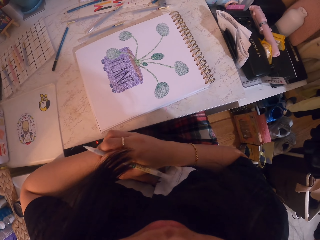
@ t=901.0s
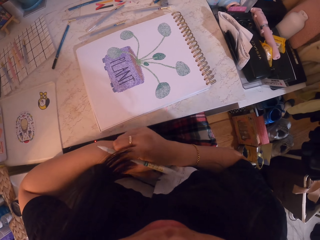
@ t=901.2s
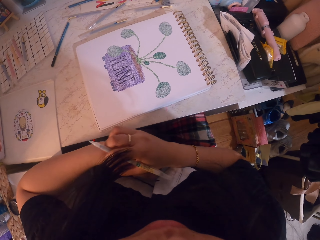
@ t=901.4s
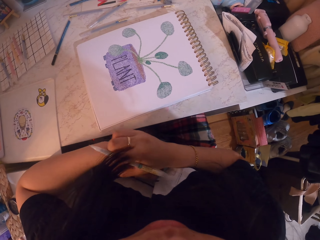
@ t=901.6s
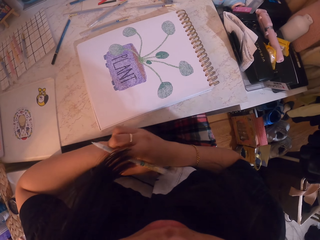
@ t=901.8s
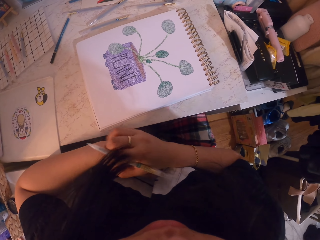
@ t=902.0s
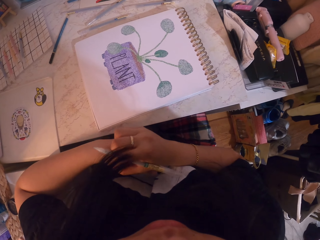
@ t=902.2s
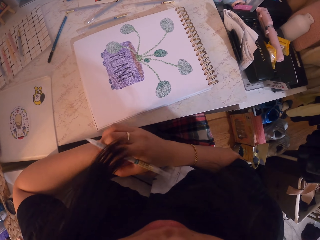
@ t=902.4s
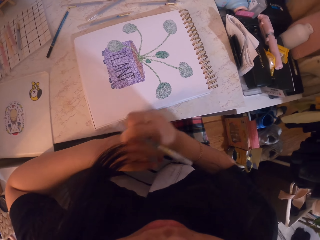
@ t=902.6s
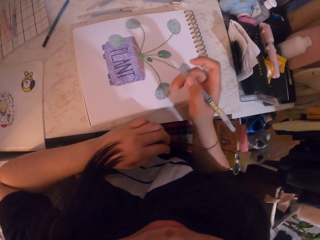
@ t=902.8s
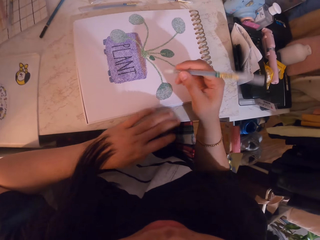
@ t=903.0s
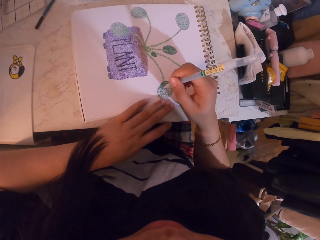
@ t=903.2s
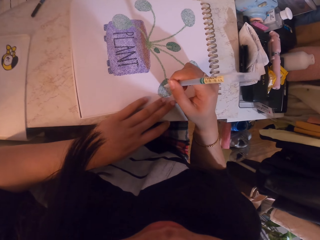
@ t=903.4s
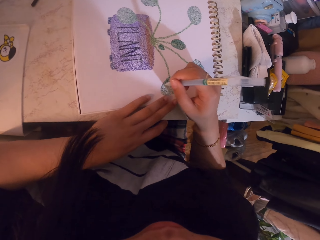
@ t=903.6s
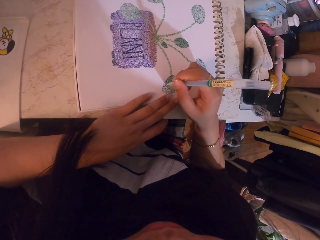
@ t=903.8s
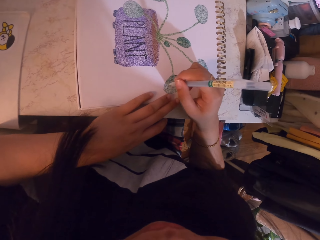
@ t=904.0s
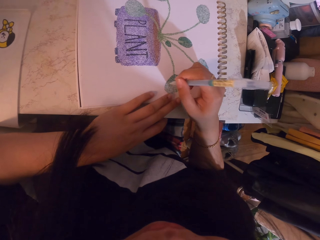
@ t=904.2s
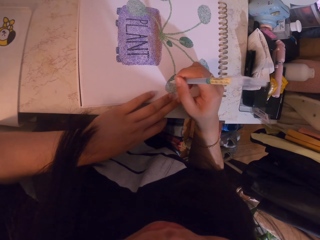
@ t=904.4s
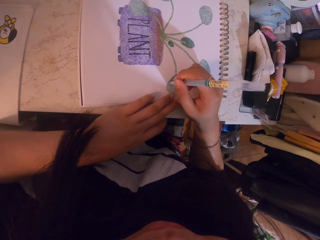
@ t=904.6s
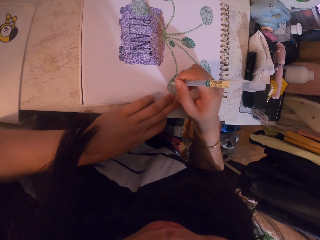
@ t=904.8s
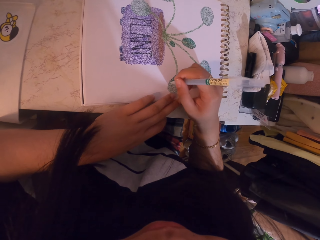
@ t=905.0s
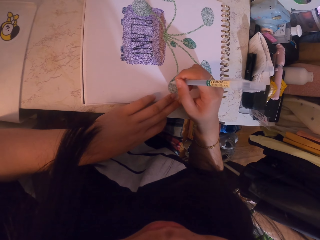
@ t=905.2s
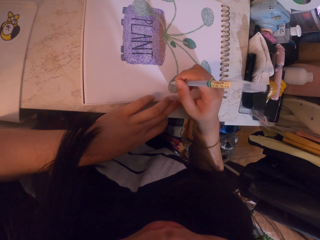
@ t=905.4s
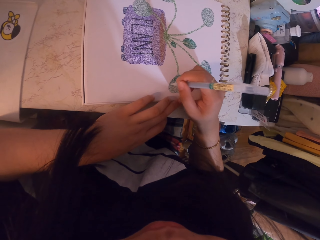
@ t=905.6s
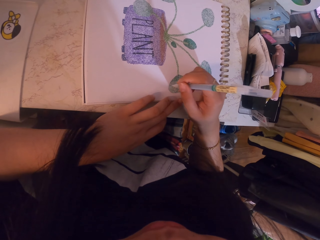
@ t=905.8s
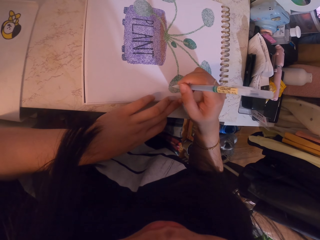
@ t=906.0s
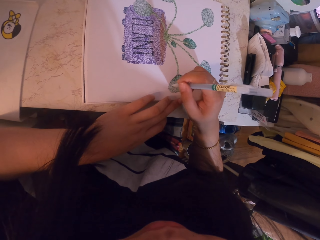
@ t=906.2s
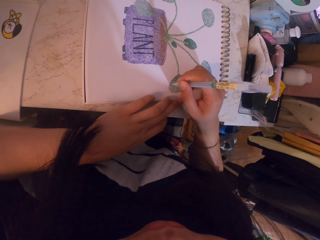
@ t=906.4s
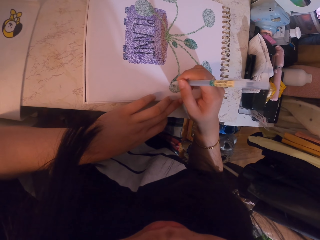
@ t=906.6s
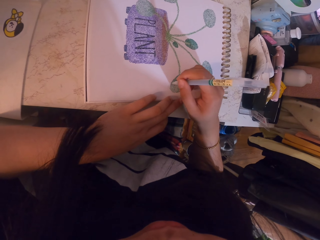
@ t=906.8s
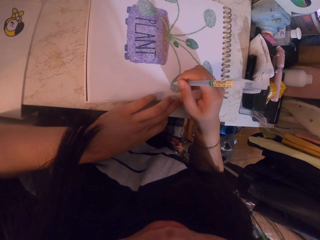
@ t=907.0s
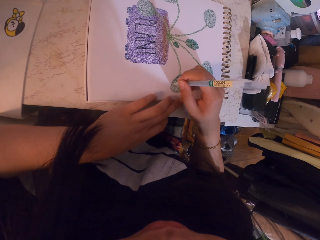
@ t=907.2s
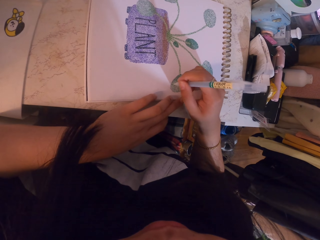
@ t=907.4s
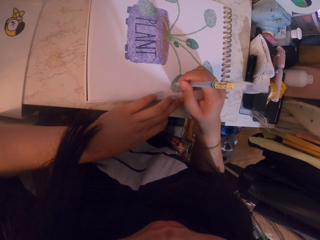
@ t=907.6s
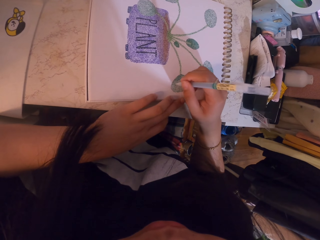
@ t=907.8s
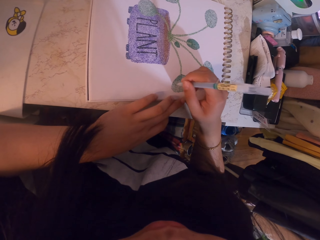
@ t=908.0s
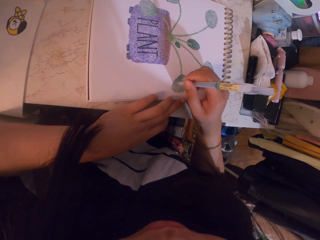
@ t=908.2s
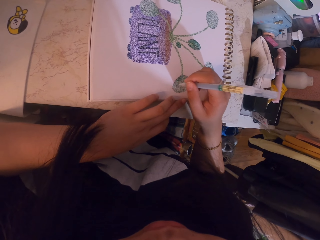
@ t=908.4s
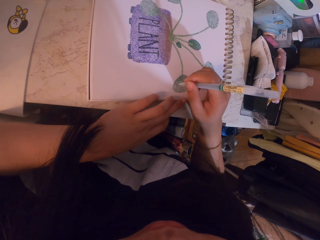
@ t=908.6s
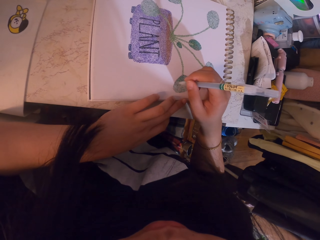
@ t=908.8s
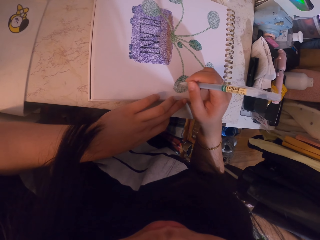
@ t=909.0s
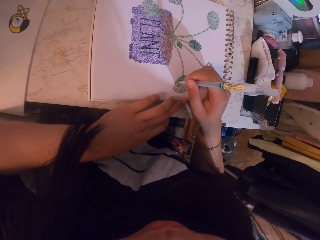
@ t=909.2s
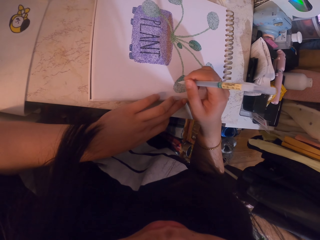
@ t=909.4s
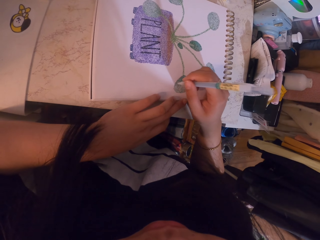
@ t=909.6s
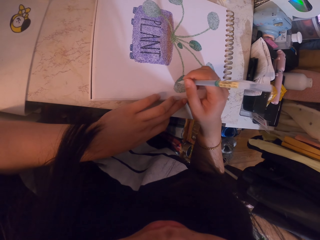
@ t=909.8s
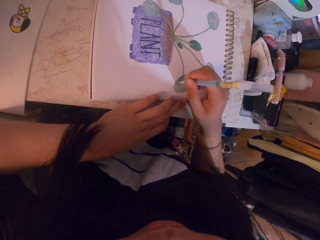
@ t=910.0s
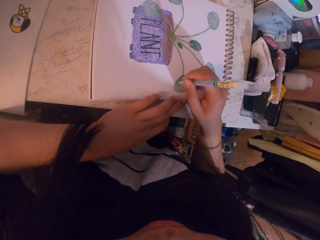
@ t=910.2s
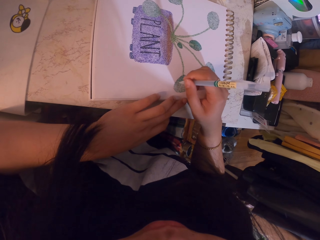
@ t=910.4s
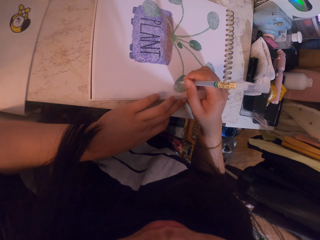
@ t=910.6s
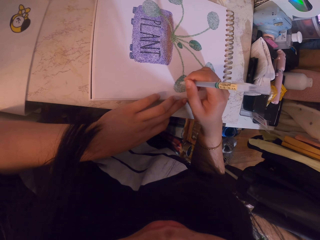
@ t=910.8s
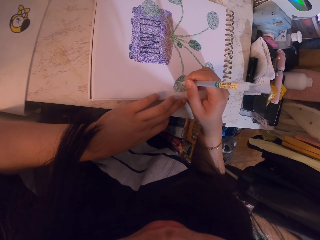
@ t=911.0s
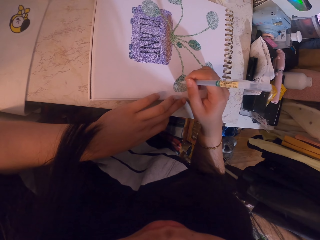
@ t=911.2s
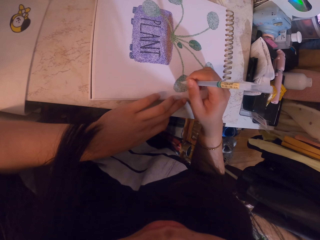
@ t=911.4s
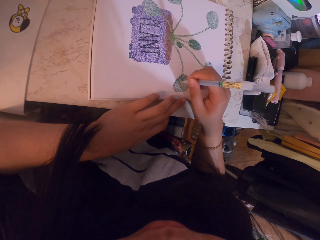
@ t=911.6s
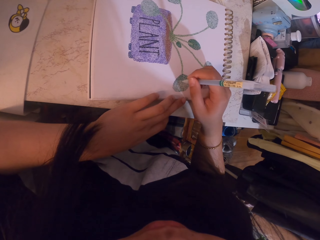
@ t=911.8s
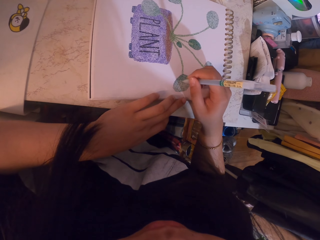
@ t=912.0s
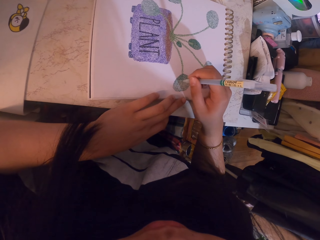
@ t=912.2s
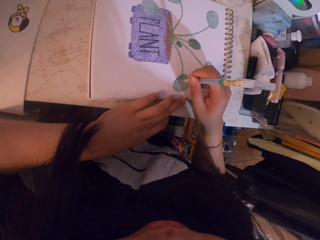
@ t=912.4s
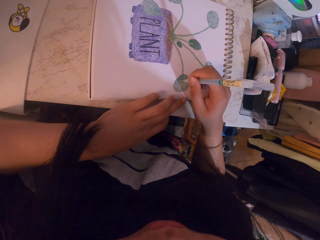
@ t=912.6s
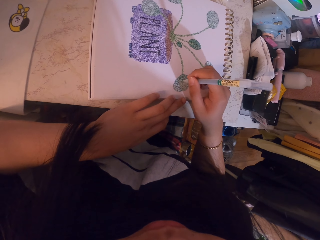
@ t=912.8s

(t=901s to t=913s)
The camera wearer scratches the hand. They scrub the hand. They make dots on the book with a pen. They paint the sketch with the pen.

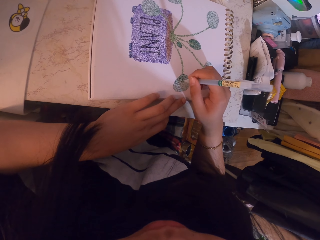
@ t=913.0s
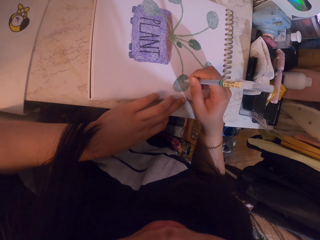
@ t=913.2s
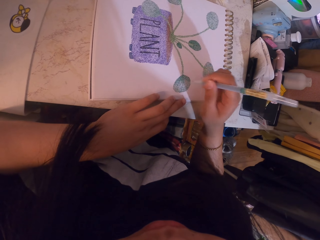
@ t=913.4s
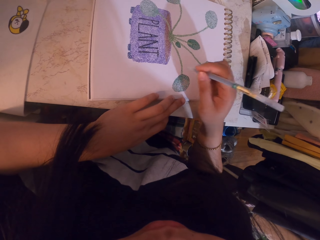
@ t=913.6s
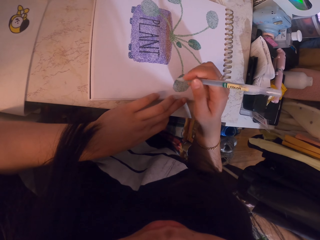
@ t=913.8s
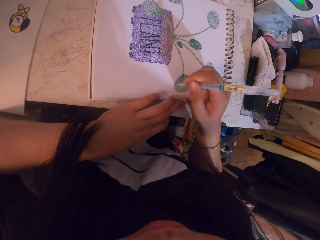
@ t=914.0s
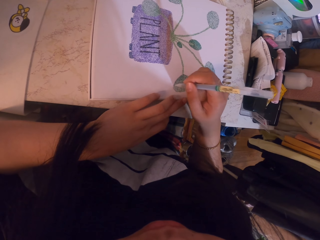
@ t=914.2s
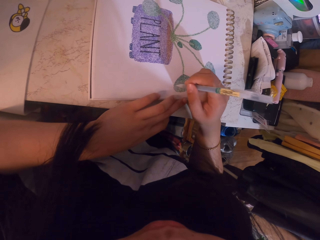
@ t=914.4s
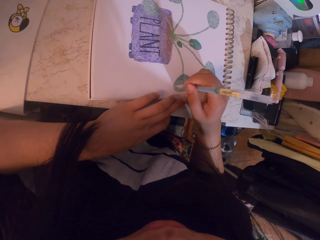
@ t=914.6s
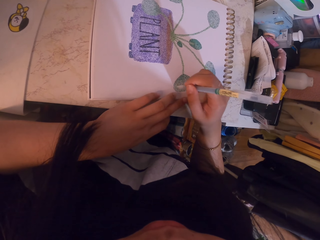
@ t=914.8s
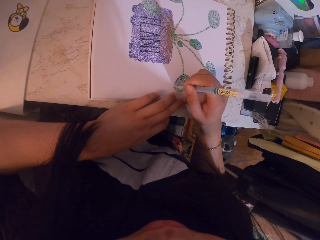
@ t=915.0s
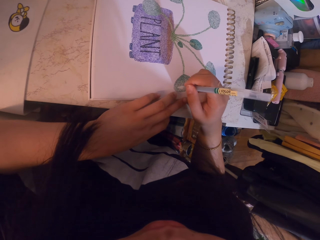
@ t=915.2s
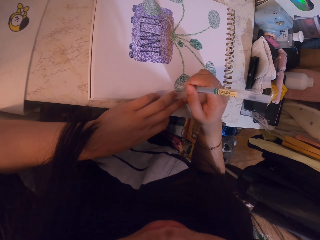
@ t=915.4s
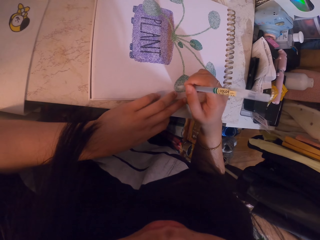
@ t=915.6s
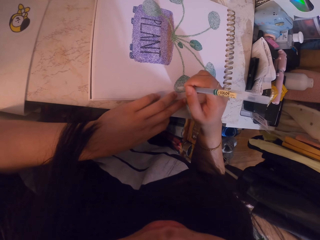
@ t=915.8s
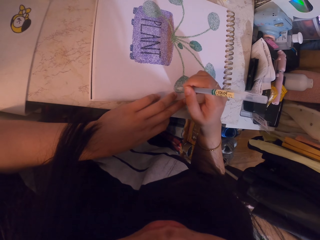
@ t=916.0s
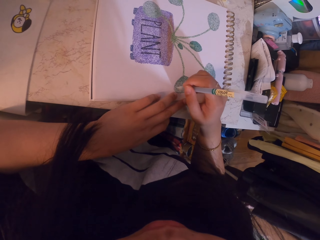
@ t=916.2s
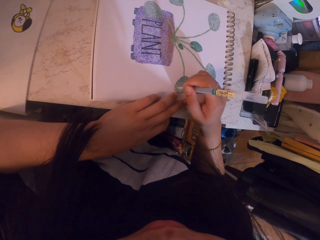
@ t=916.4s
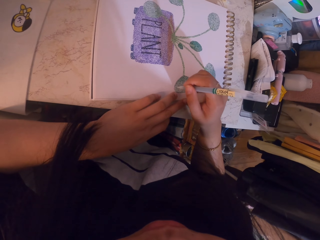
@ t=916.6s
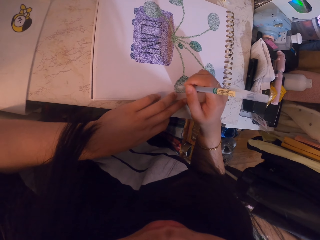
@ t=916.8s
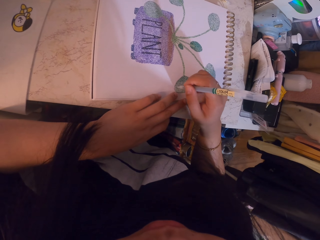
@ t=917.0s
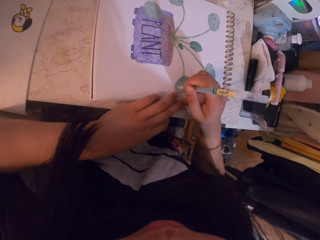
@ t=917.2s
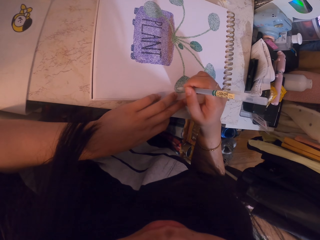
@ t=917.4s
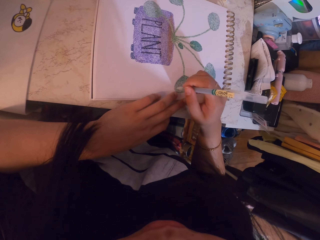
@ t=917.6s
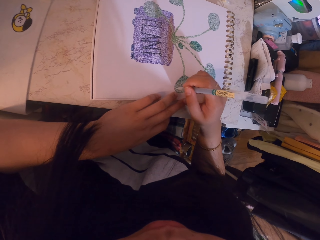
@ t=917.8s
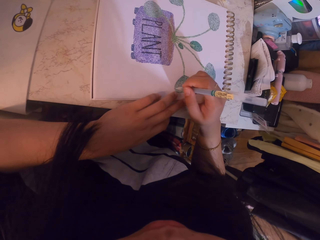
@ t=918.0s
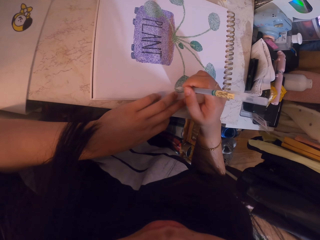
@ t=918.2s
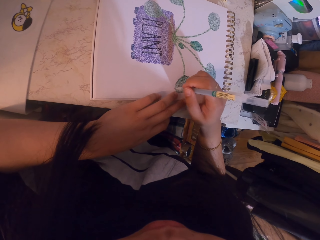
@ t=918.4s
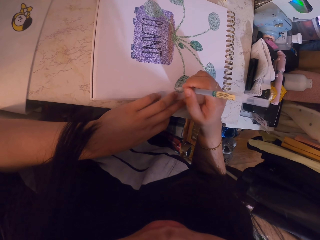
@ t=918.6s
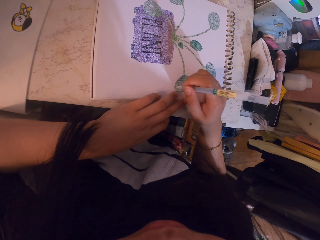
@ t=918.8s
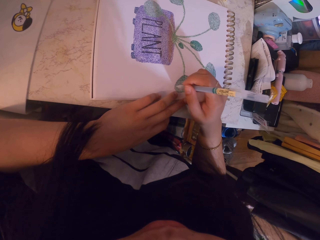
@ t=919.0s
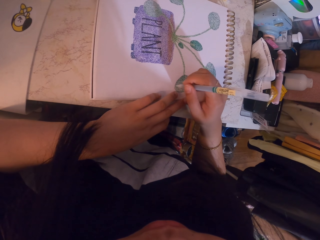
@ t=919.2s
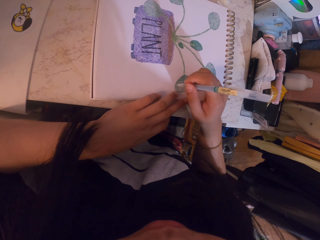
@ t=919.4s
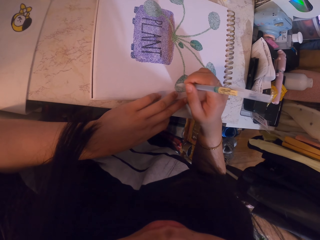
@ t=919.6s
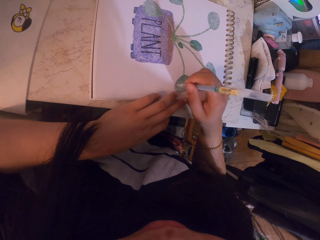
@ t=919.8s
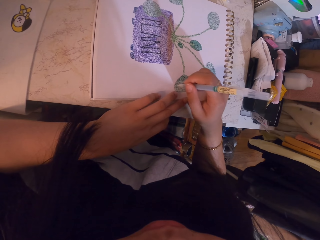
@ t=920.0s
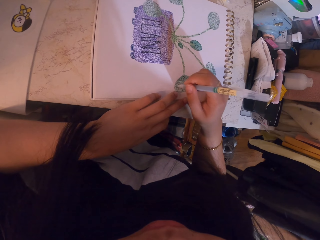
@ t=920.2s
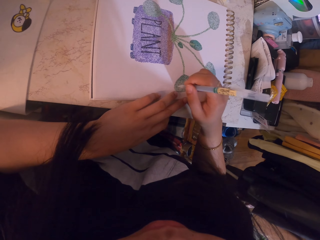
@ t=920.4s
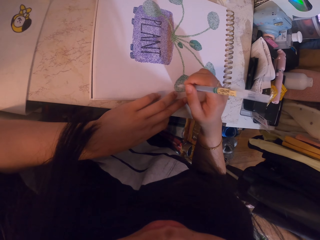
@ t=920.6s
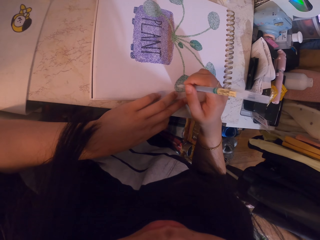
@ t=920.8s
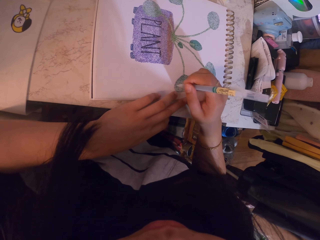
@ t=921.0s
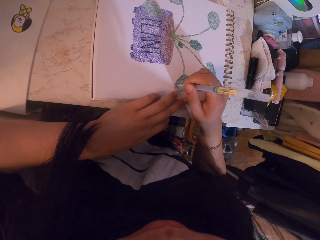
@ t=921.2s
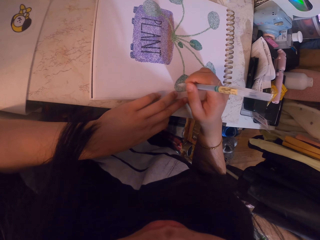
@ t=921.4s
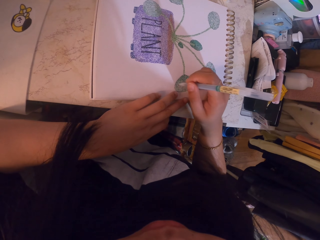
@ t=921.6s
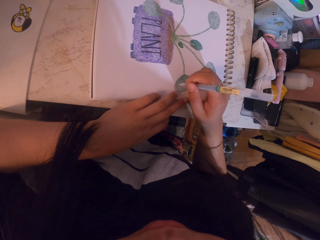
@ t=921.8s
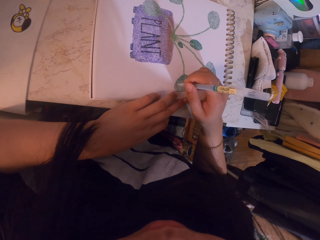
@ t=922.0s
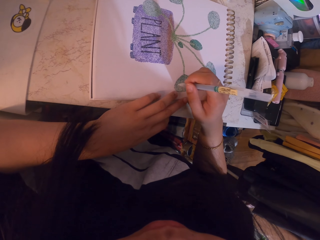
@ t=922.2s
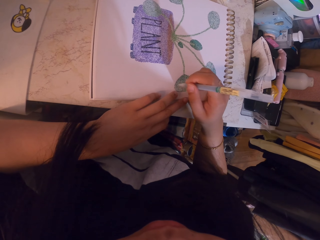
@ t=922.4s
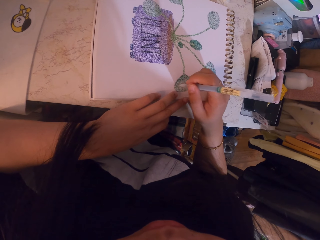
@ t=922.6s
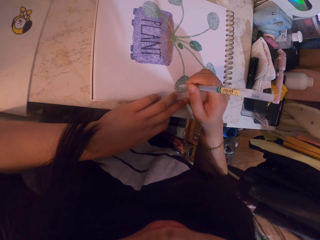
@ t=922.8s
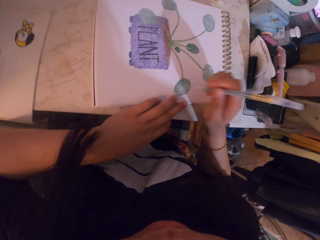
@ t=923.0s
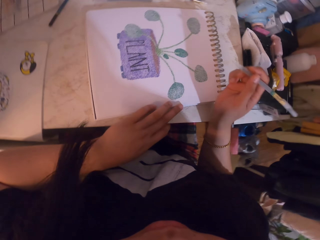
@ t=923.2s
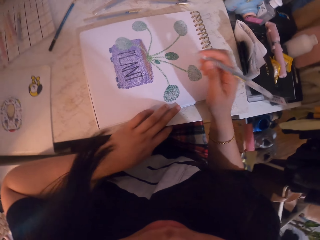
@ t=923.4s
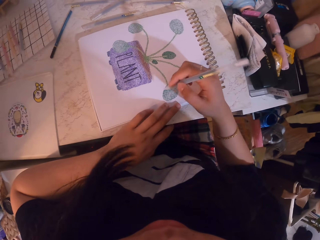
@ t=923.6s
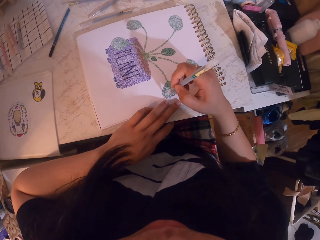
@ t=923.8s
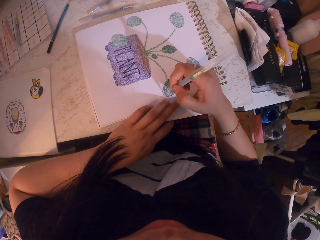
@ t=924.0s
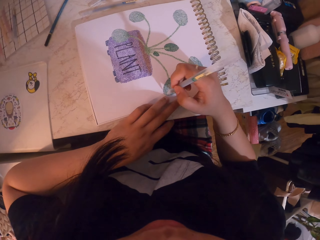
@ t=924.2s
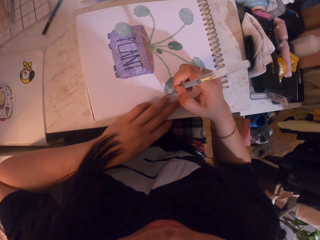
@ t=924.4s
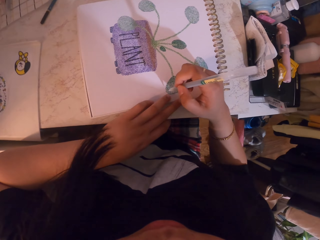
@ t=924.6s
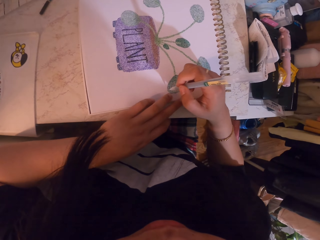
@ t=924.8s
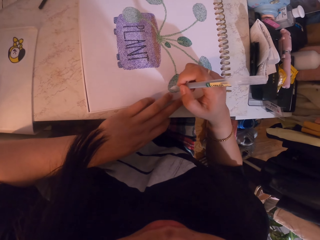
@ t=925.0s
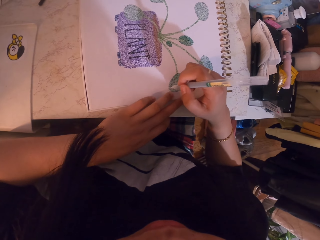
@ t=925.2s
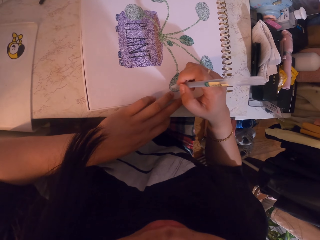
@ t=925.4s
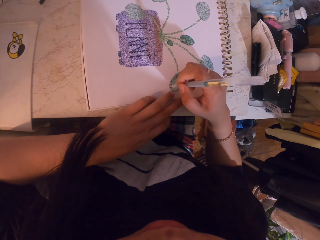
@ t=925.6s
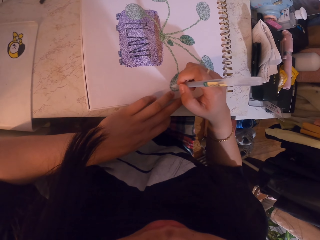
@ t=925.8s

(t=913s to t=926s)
The camera wearer looks at the book. They make dots on the book with a pen.
